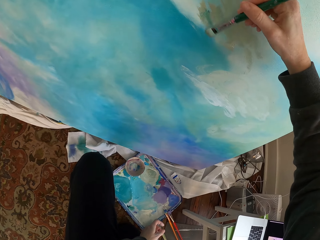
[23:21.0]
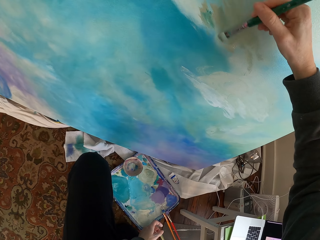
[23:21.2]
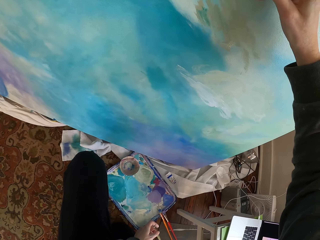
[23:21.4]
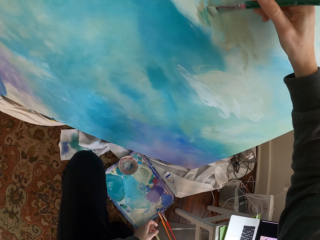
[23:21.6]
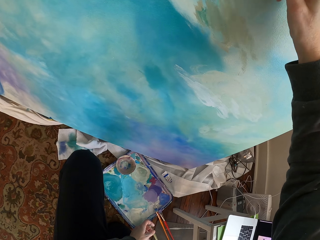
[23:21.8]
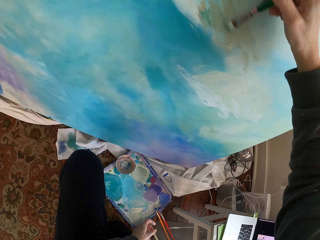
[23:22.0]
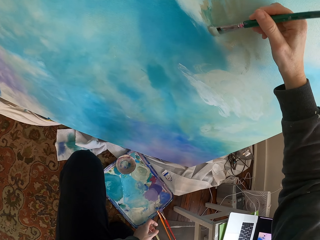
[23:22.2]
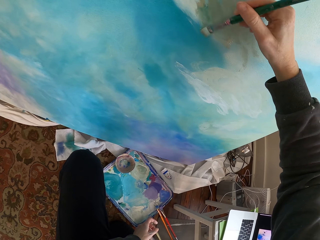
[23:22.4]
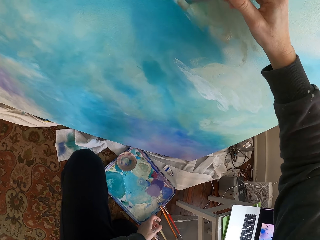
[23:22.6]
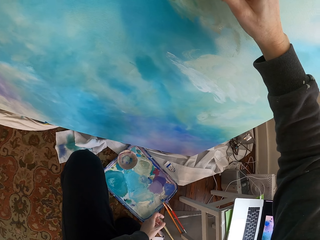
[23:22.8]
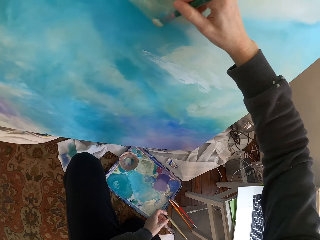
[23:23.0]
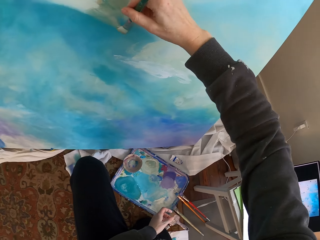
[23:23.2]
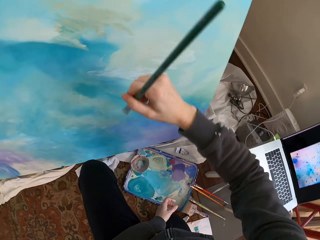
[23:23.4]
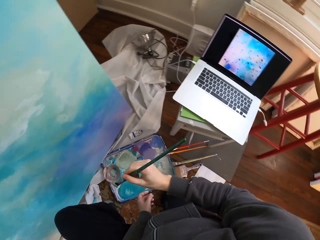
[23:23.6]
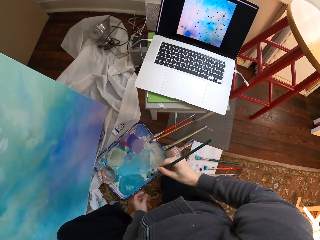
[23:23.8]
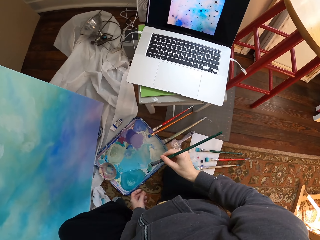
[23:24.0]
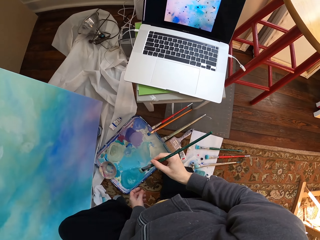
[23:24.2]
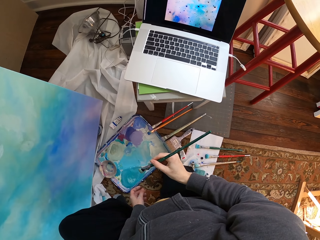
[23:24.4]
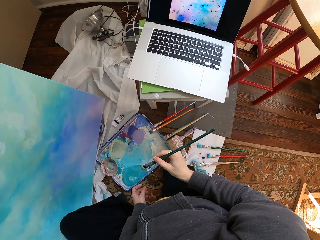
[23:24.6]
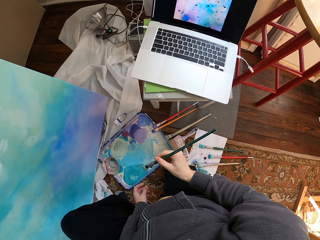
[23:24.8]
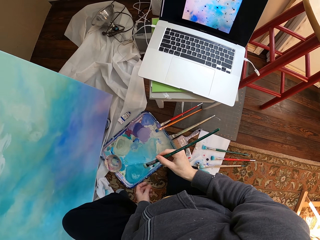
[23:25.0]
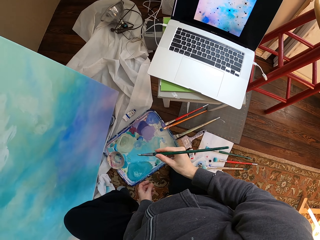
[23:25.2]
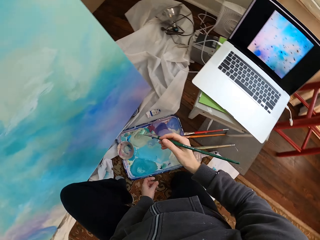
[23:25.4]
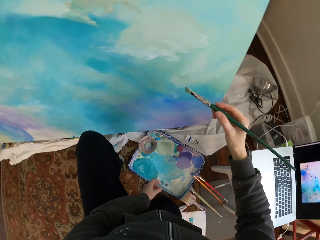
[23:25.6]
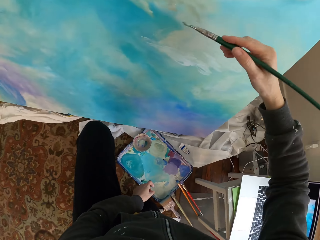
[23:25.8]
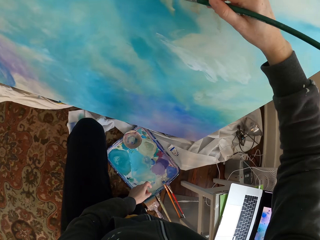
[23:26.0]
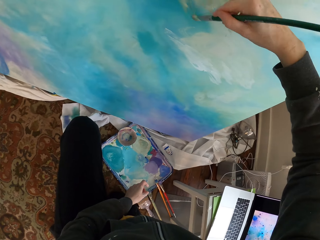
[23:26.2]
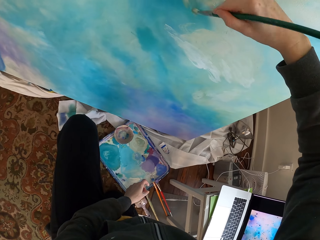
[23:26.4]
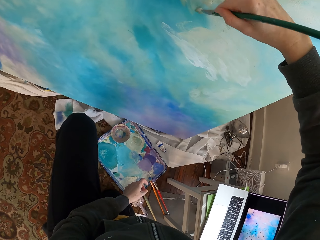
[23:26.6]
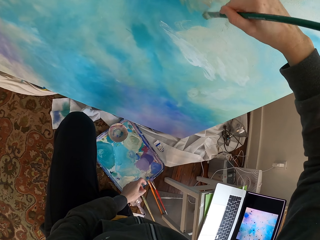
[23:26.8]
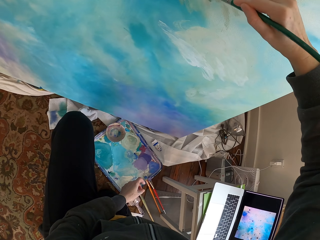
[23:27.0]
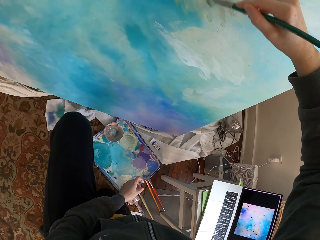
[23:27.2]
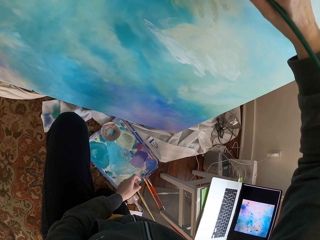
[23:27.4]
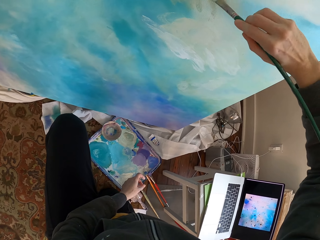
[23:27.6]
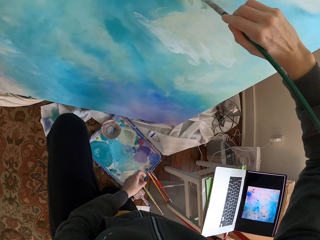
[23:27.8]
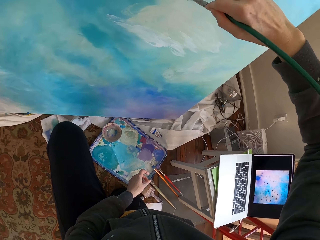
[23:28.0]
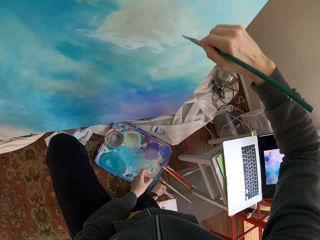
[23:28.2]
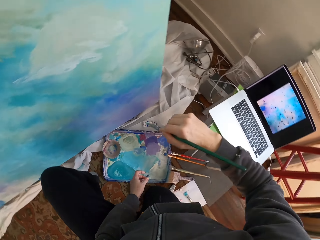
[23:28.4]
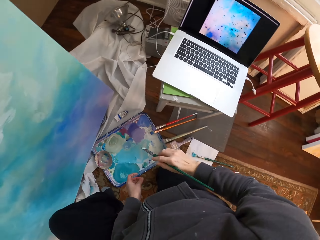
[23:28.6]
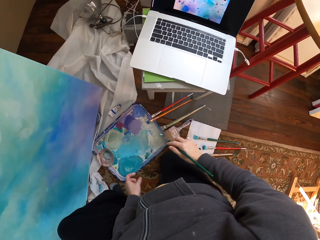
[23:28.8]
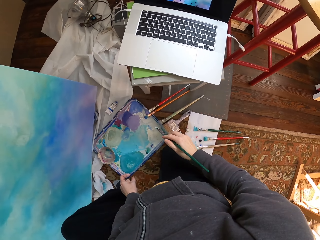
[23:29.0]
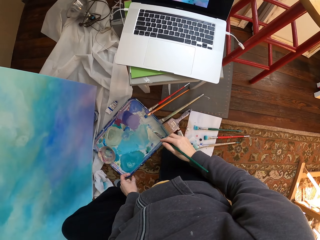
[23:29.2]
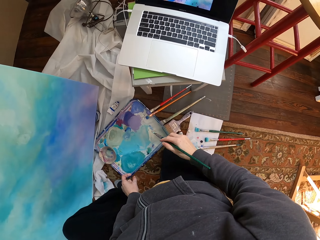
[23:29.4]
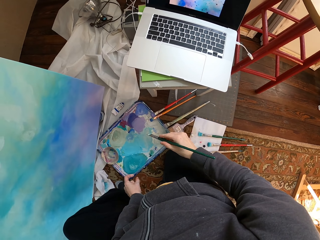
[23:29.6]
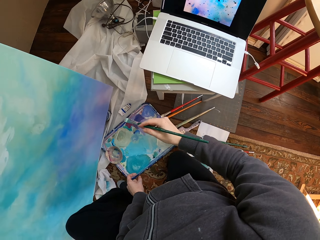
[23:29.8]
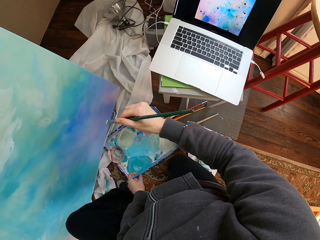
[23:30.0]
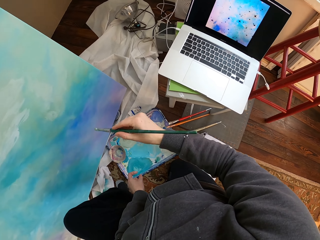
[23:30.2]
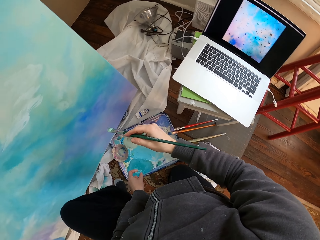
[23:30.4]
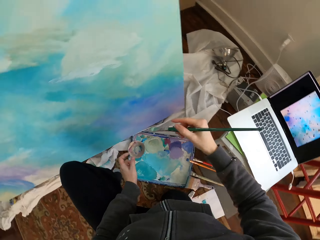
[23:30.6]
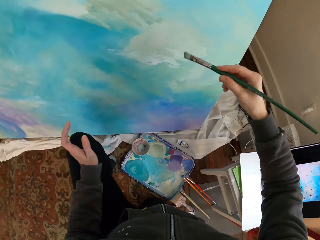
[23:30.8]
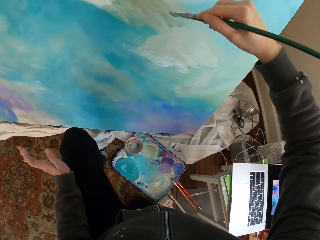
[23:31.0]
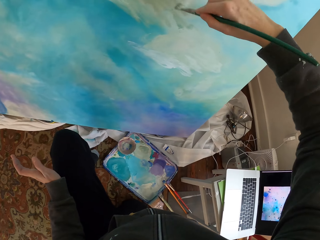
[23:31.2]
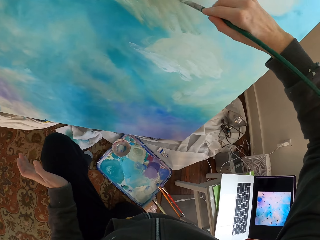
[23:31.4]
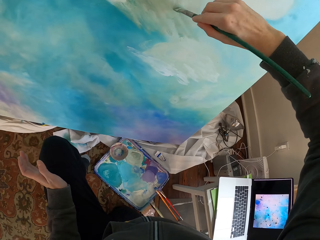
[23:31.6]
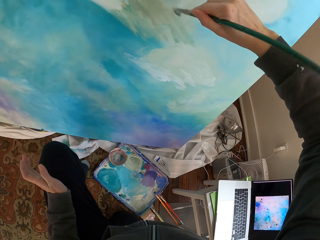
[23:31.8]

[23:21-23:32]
The camera wearer paints. They look at a painting. They hold a brush. They paint the wall using the brush. They remove the brush from the painting.

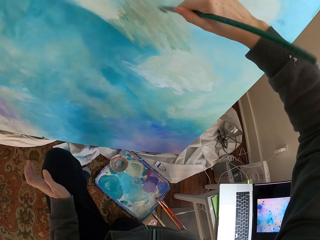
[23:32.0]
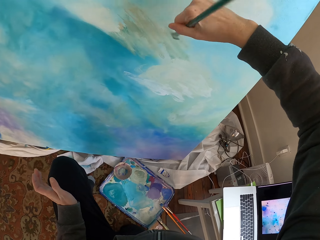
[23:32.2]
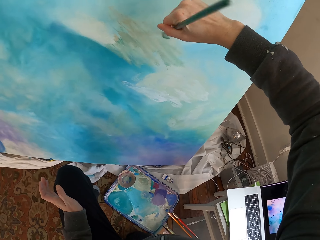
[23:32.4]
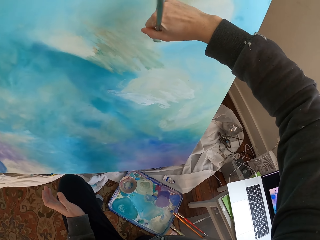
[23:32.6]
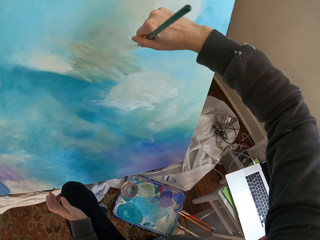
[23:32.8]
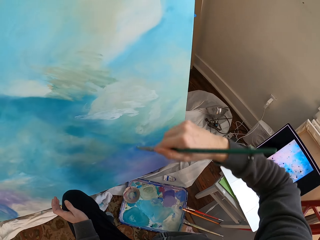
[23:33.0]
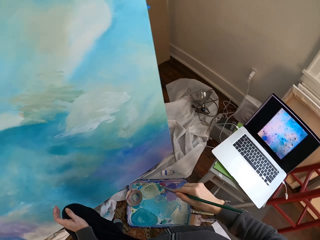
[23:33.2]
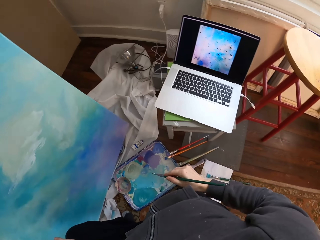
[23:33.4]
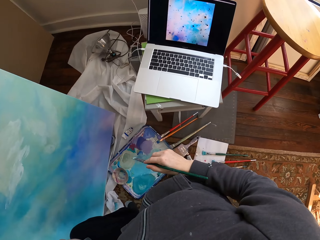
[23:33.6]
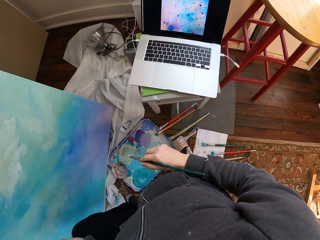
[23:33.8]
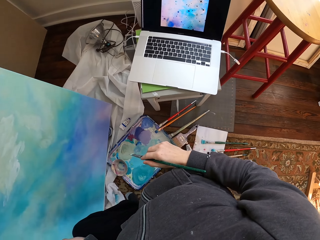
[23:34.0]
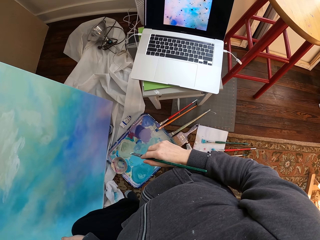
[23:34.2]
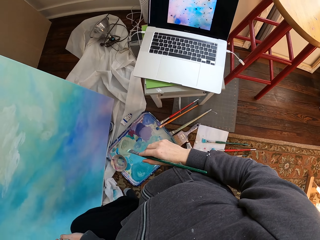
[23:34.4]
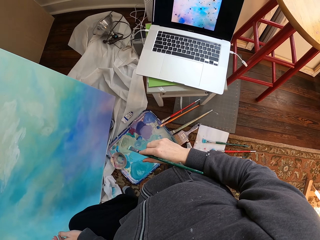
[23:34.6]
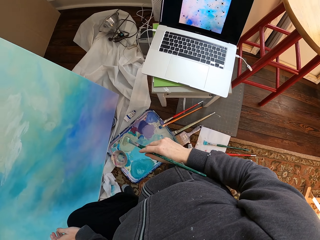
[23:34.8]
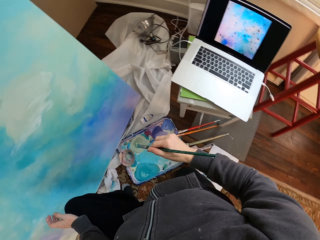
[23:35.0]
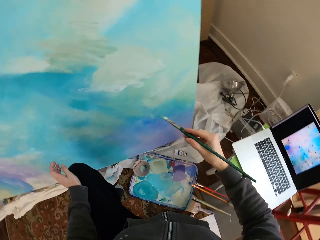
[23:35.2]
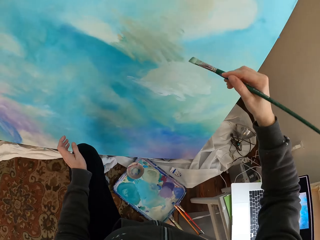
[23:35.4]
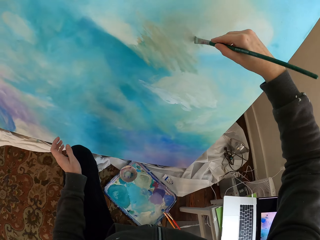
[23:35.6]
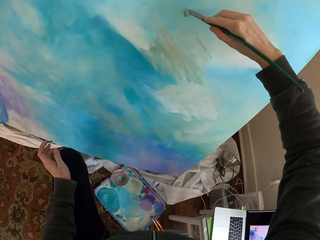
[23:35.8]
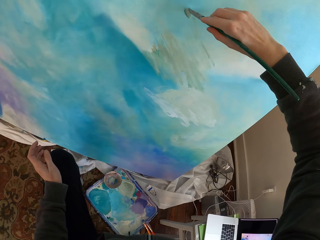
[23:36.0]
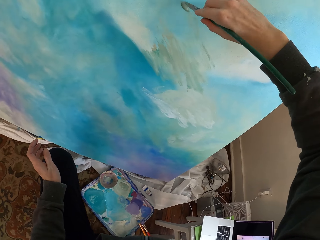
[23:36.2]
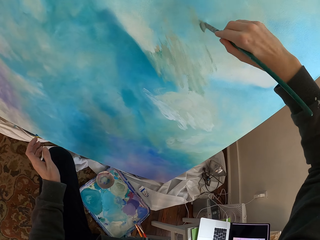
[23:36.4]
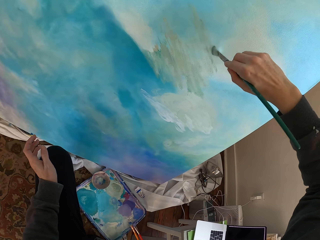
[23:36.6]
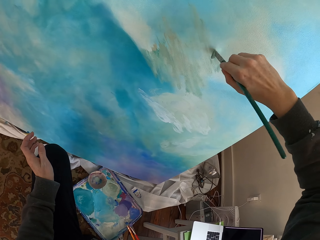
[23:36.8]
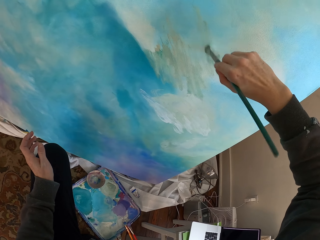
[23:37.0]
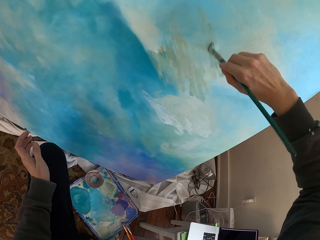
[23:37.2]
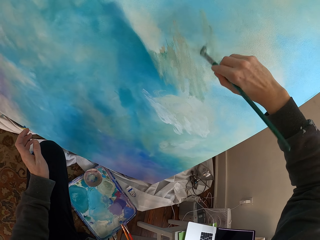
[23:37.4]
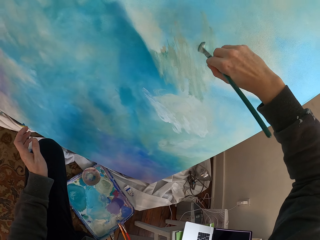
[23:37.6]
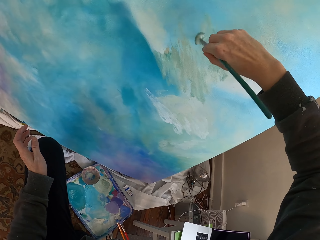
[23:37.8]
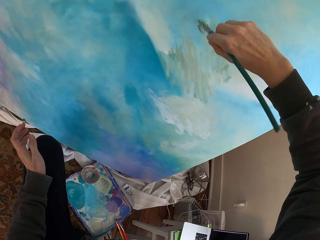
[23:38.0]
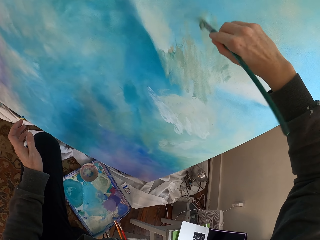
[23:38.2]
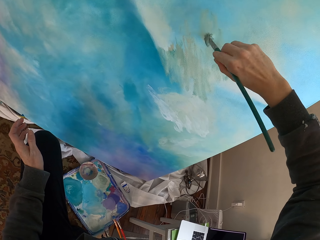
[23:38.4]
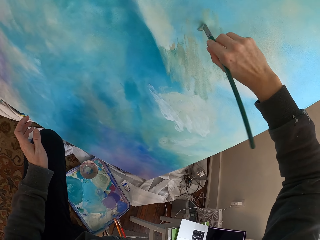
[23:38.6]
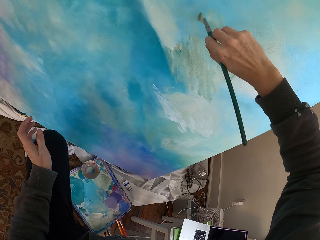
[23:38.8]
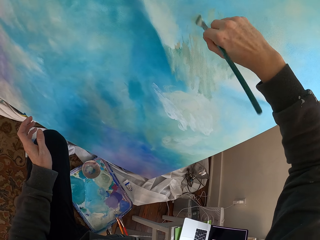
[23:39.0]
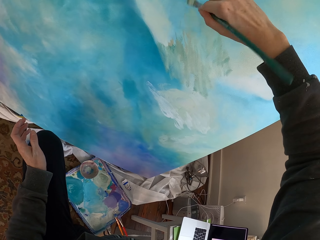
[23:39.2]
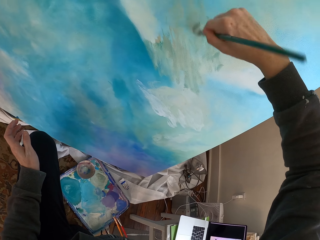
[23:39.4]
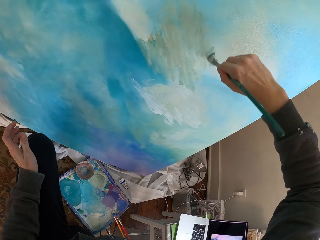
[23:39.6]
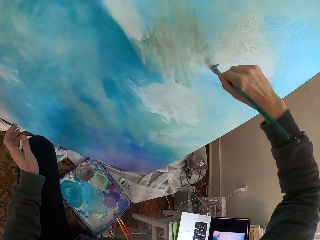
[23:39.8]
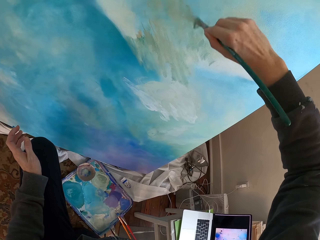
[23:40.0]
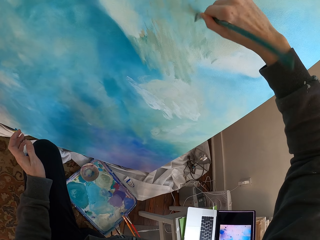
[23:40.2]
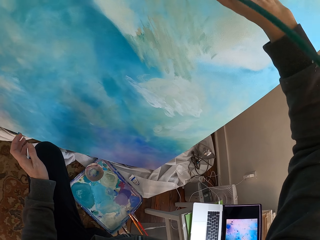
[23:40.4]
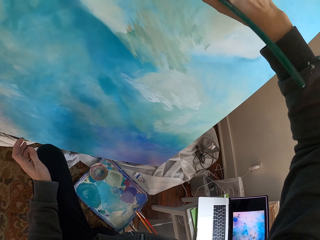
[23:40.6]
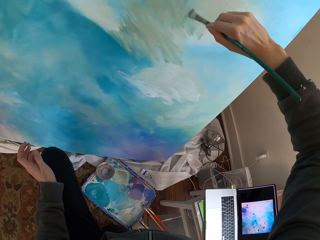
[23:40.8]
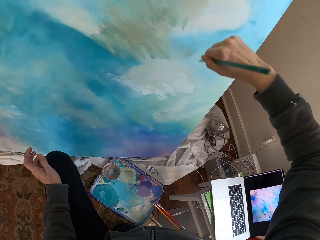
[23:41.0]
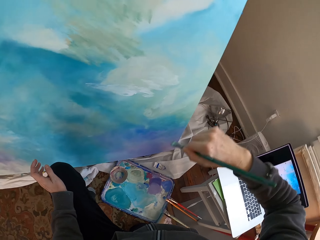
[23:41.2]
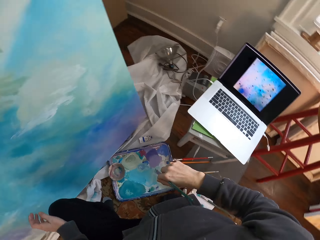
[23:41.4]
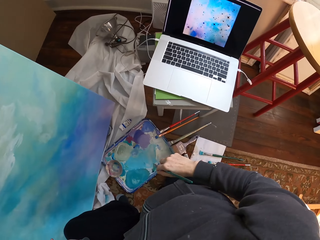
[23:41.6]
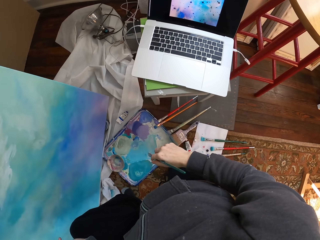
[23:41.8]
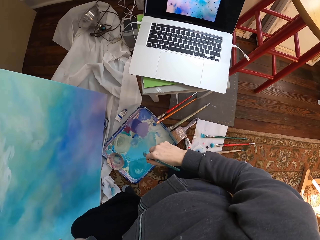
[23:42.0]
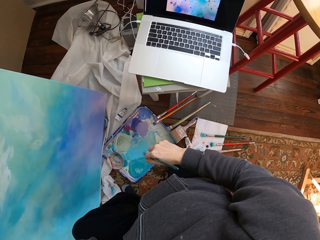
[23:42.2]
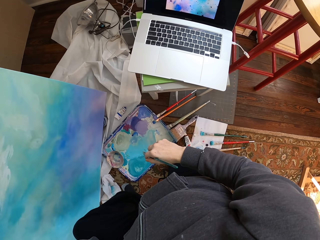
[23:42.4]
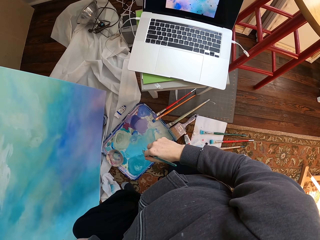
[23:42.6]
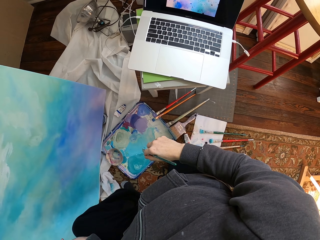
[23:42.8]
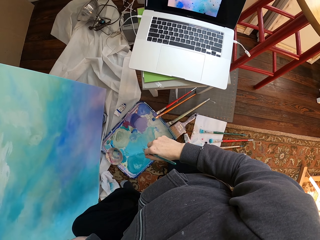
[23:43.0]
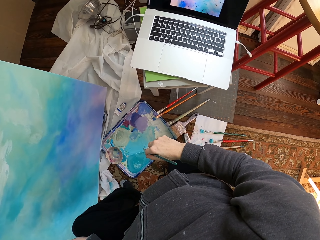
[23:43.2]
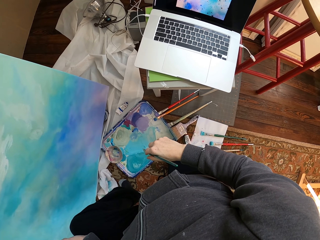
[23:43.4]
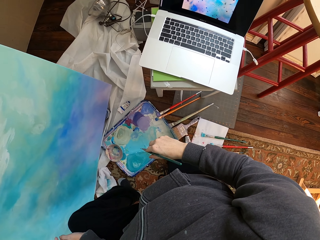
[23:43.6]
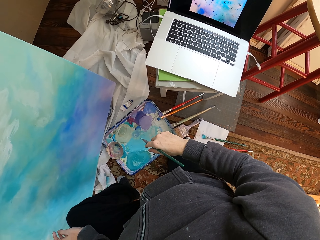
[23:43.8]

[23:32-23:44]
The camera wearer paints. They stop painting the wall. They hold a brush. They paint. They look at a painting.
